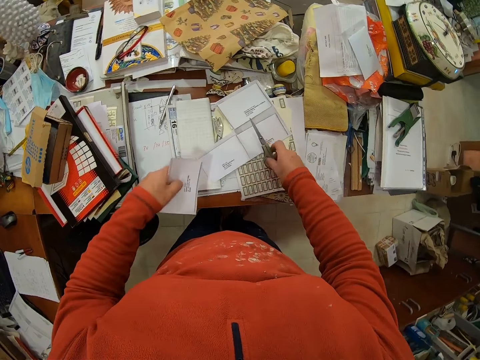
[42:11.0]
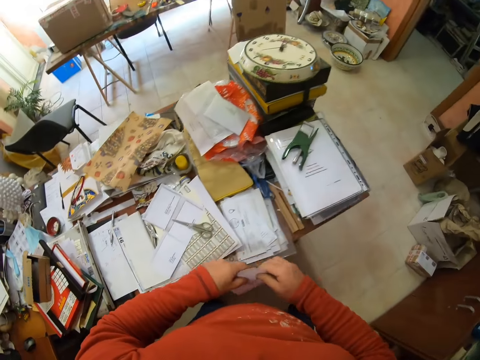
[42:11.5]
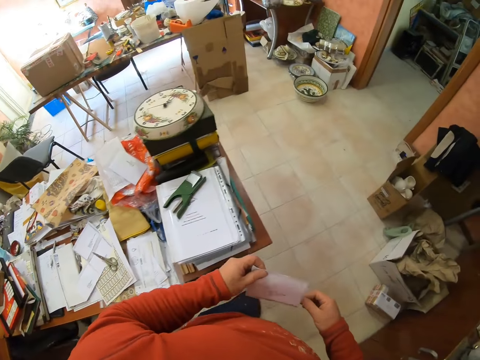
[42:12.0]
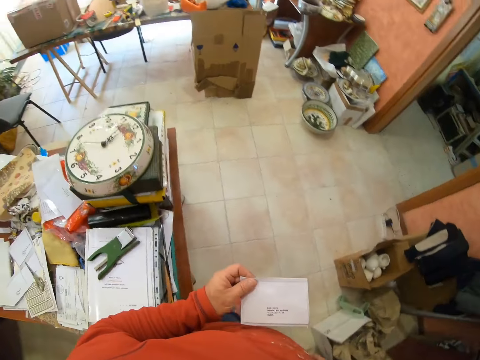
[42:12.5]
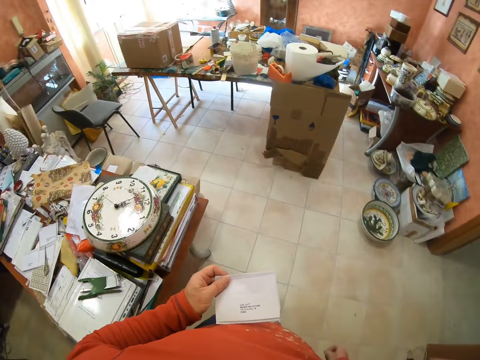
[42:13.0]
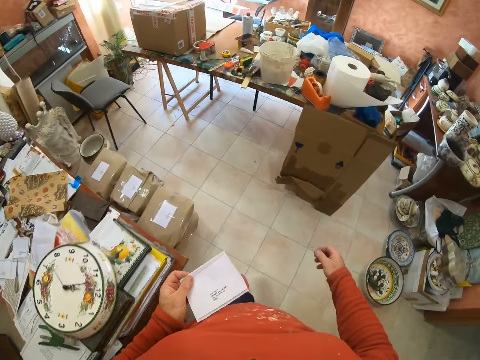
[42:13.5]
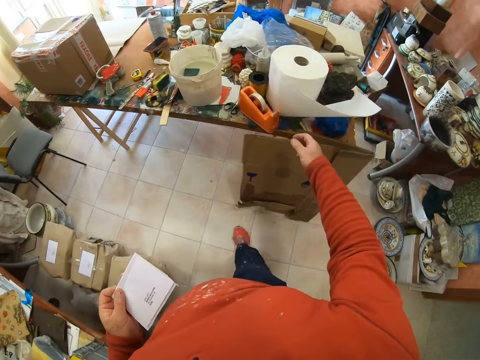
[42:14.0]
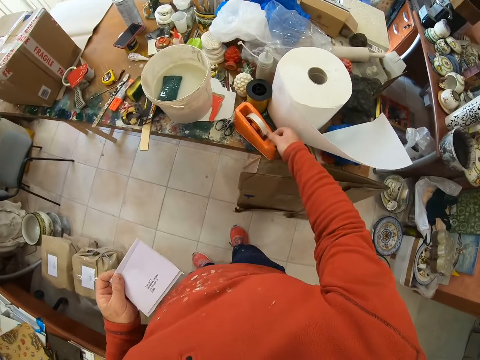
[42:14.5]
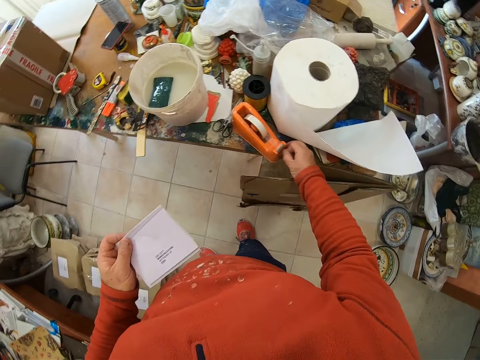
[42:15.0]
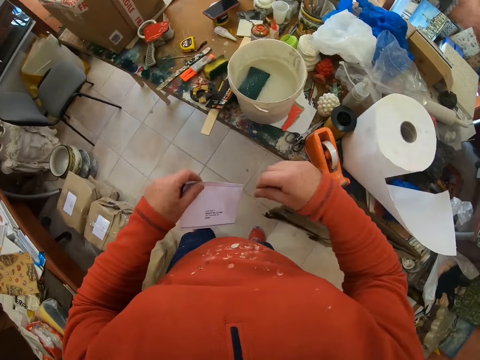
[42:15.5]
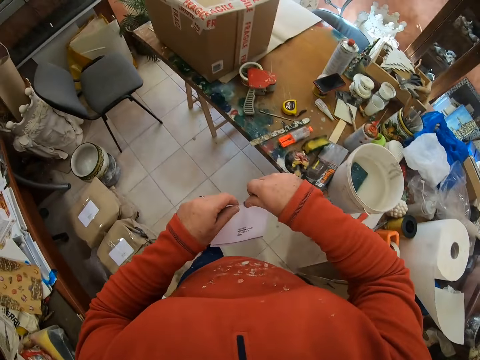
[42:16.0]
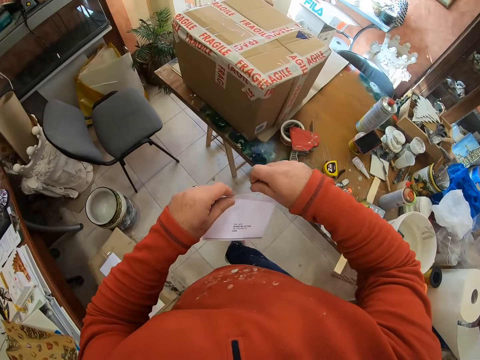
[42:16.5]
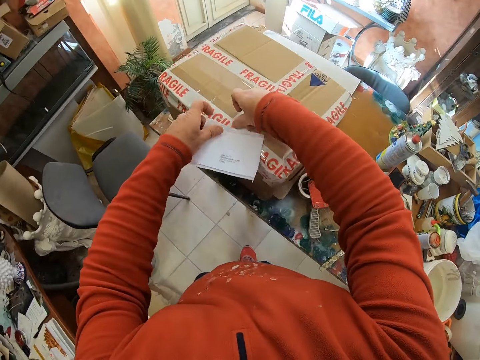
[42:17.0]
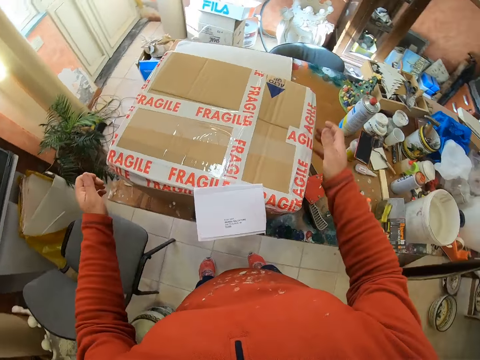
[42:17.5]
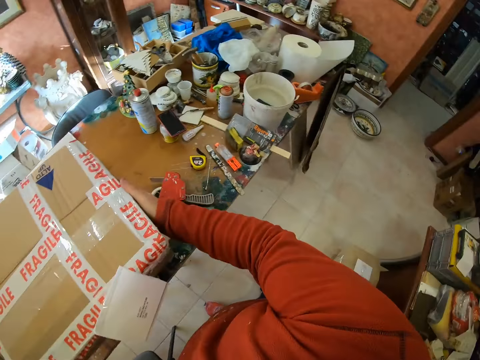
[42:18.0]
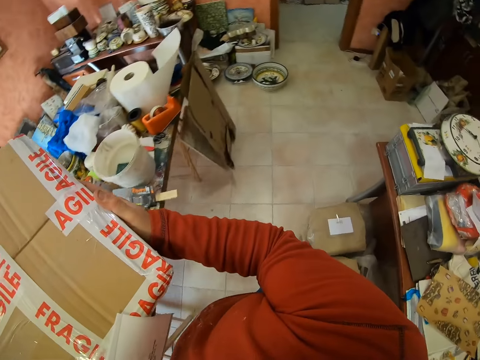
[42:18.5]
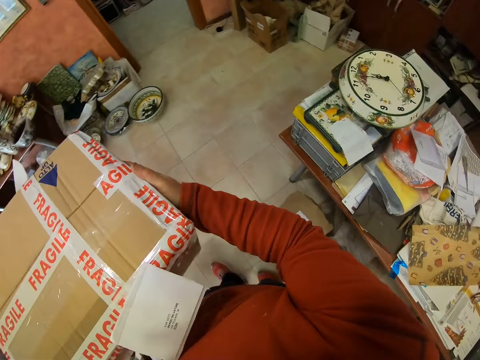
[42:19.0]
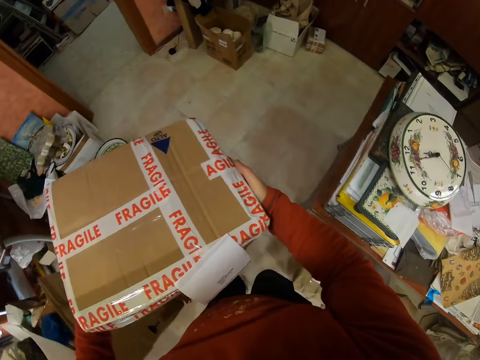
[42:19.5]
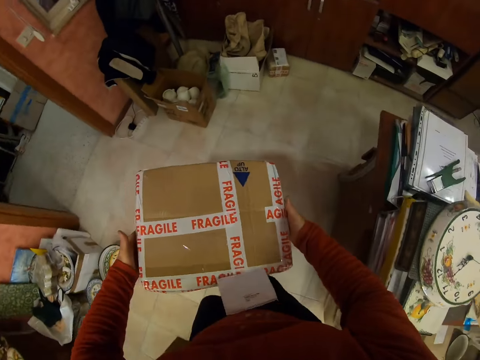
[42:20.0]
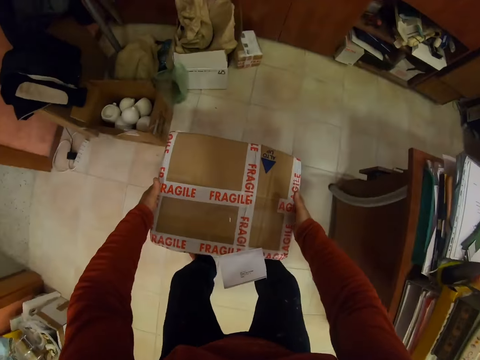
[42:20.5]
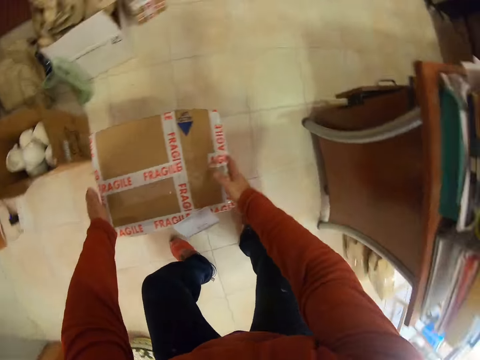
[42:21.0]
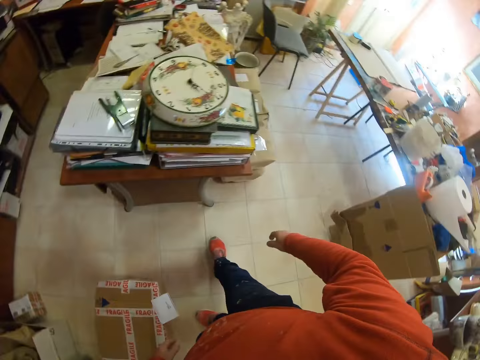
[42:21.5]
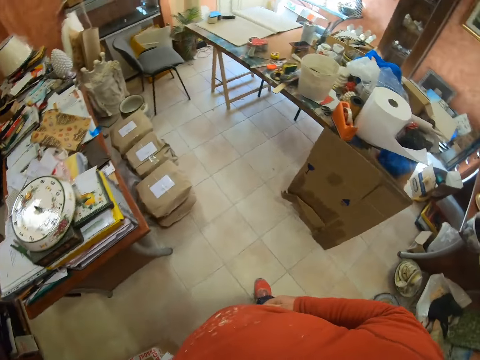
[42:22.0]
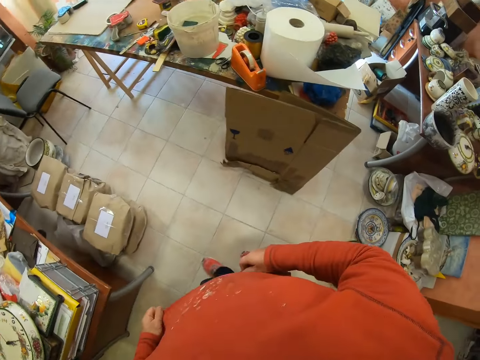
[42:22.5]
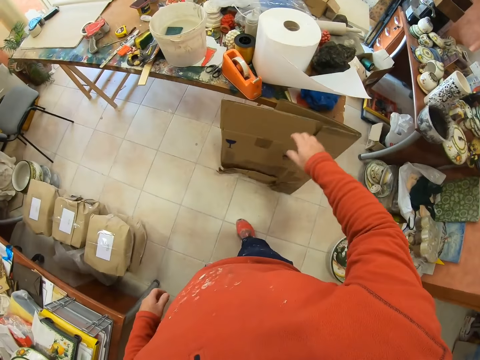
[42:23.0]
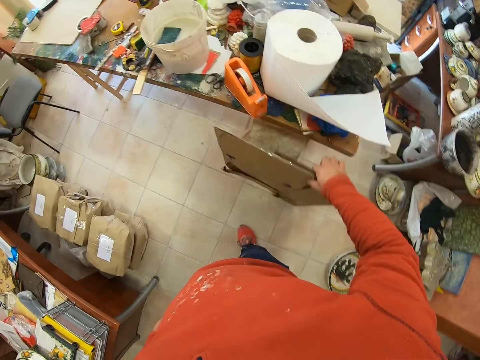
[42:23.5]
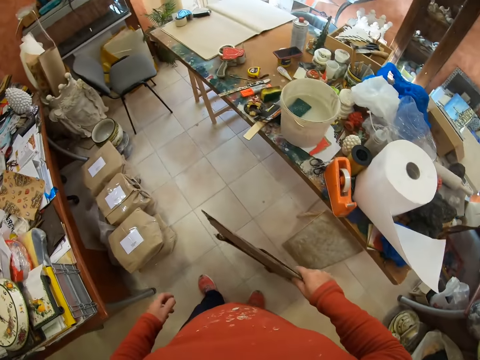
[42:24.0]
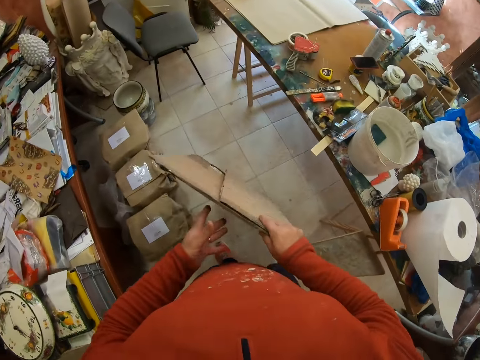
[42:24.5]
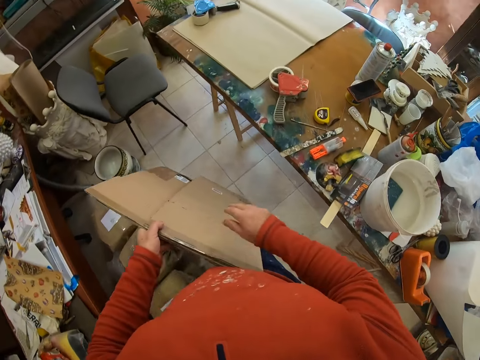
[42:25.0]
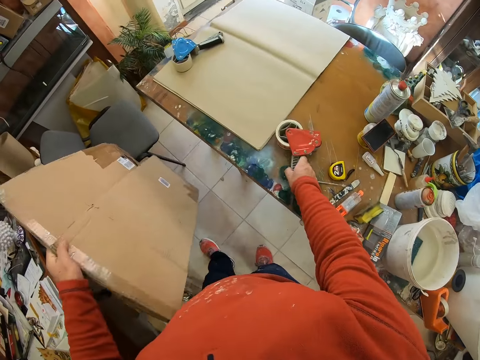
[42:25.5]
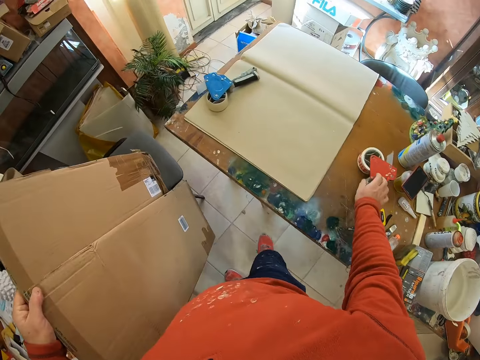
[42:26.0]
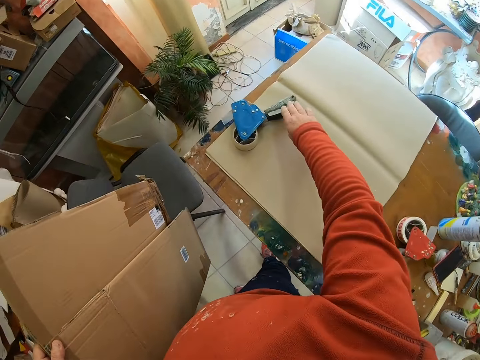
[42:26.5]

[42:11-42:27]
The camera wearer drops the paper on the table. They place the scissors on the table. They walk around the room. They unfold the cello tape or sellotape. They take the sellotape. They cut the sellotape. They stick the cello tape on the paper. They walk around the room. They attach the paper on the box. They carry the box around the room. They walk in the room. They put the box on the floor. They look around the room. They walk in the room. They take the box. They walk around the room. They move the cello tape holder on the table.

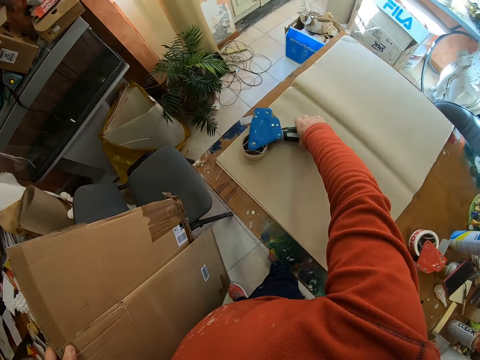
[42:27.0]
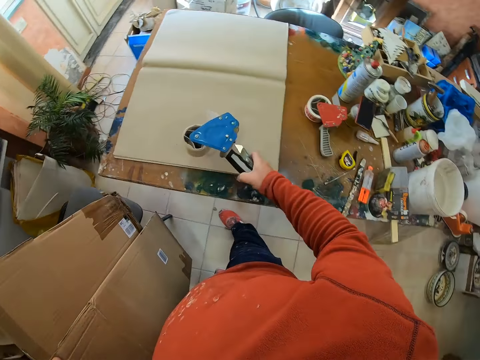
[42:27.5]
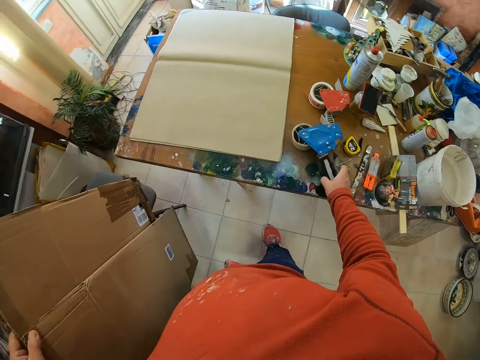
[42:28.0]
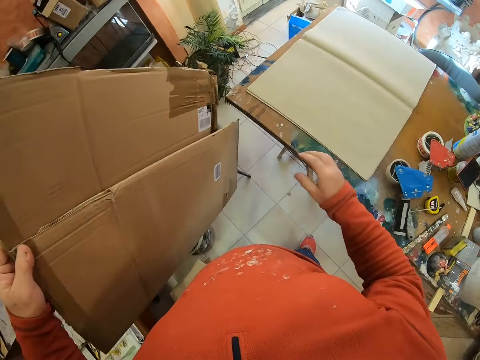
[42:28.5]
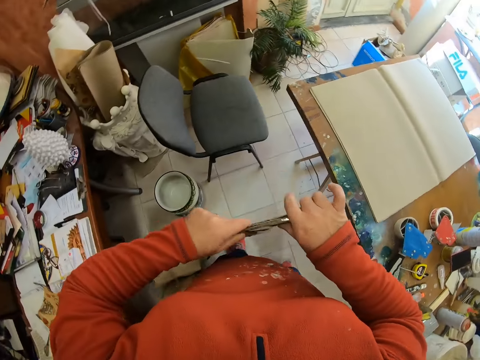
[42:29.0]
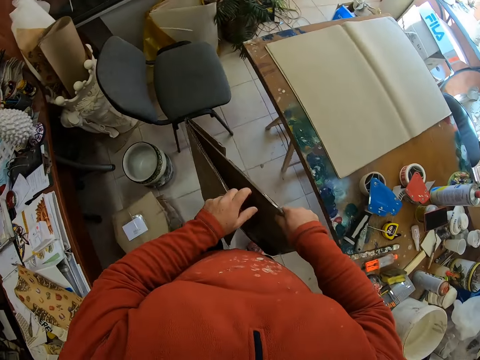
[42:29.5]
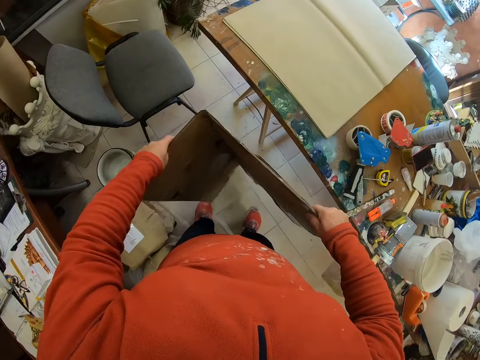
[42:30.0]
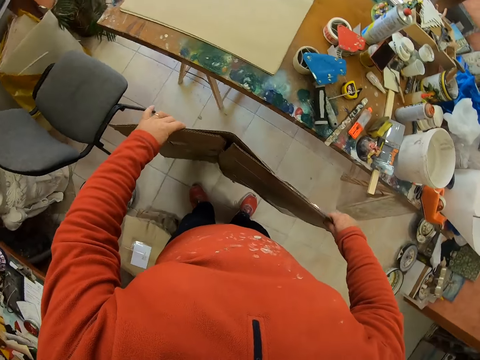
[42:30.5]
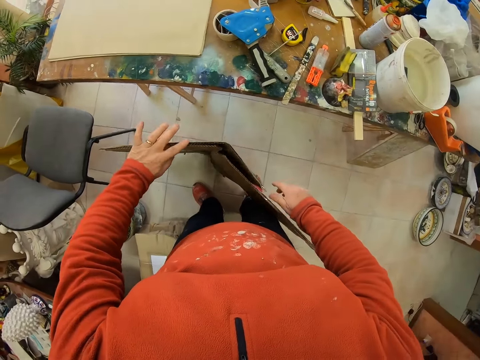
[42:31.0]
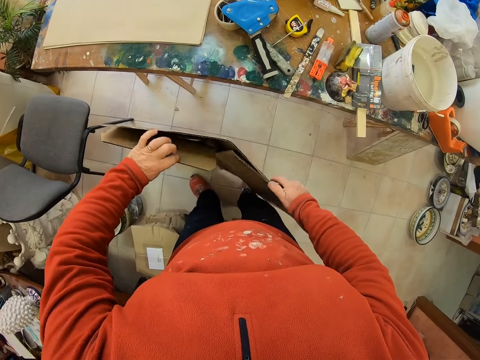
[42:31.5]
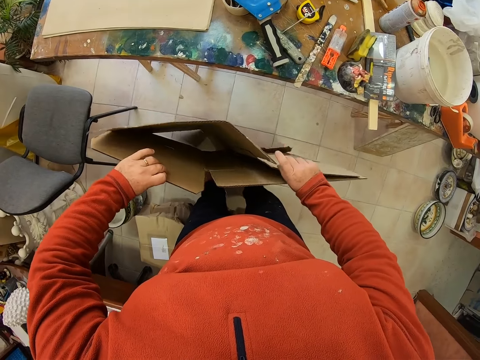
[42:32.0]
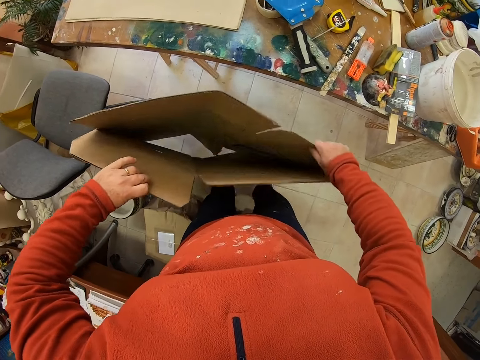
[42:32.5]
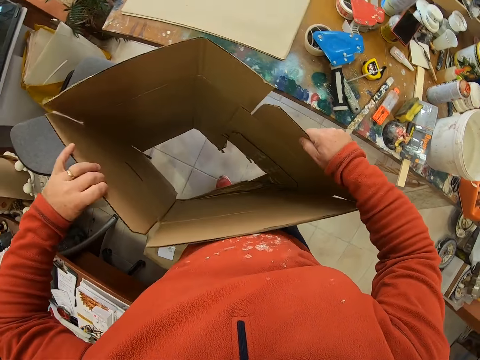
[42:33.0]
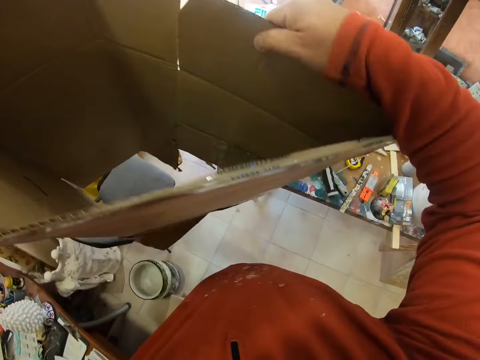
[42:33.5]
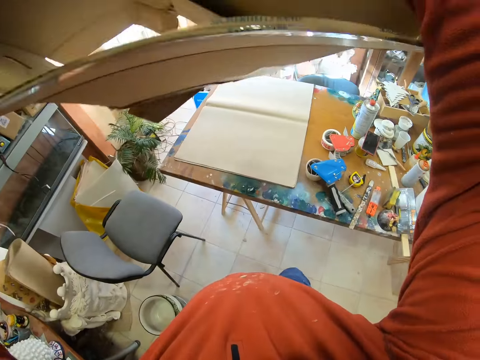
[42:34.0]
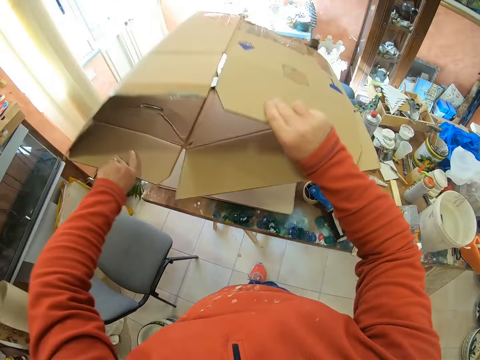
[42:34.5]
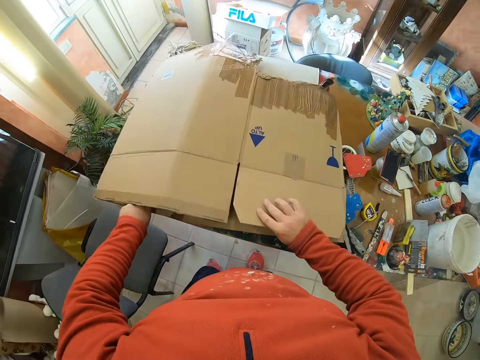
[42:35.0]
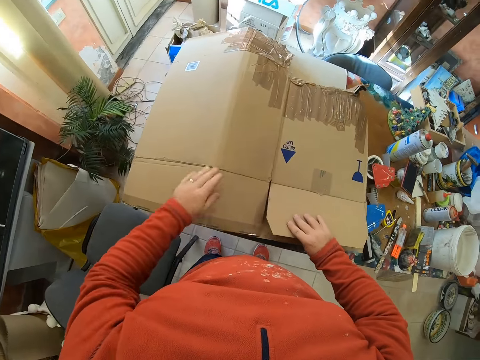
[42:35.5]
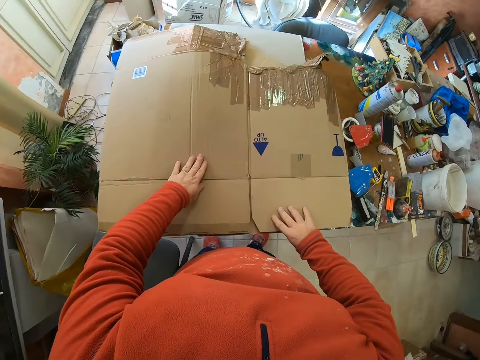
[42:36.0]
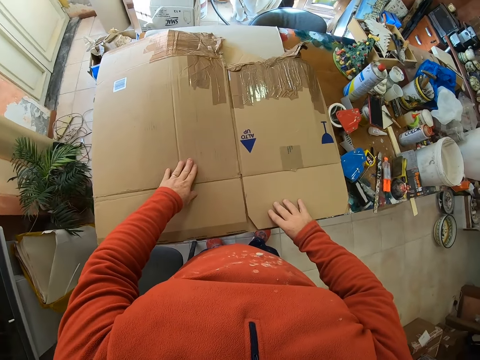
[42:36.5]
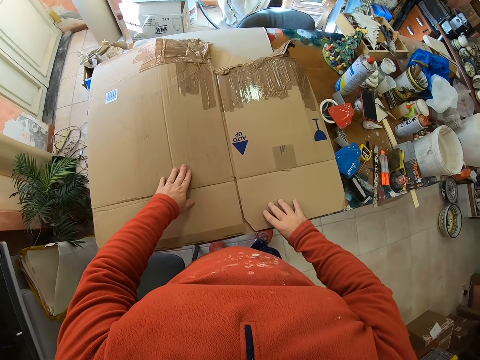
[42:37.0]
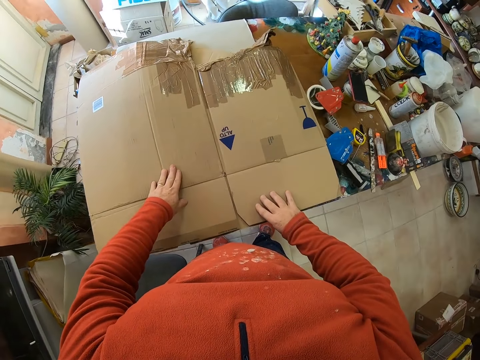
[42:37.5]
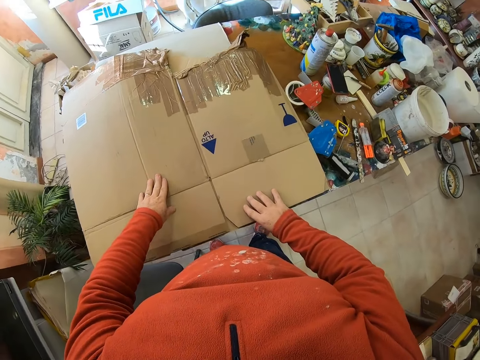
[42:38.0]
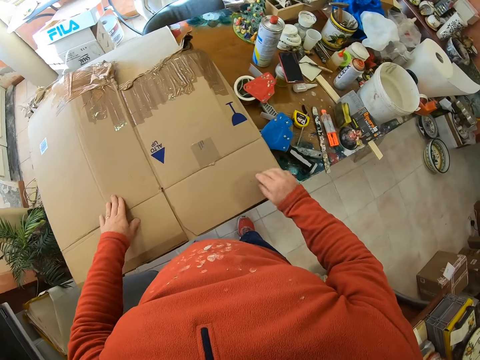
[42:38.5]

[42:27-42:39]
The camera wearer takes a sellotape holder. They put the sellotape holder on the table. They spread the carton or box. They lower the box. They widen the box. They place the carton on the table. They look at the carton.
